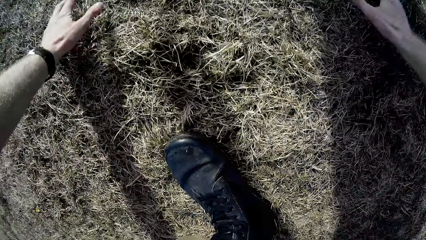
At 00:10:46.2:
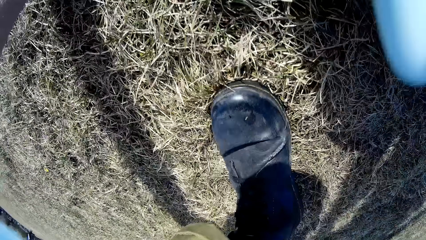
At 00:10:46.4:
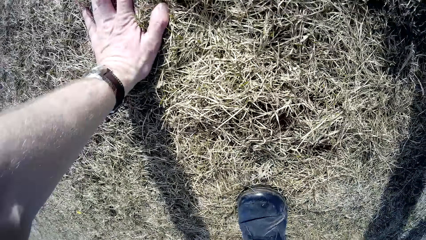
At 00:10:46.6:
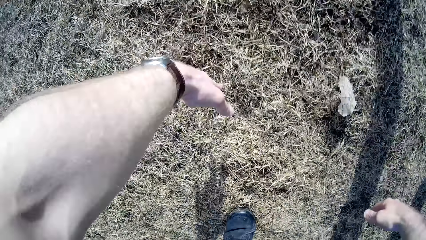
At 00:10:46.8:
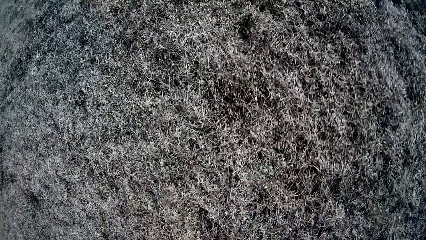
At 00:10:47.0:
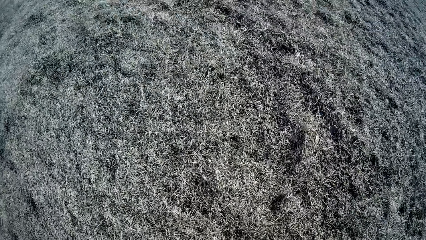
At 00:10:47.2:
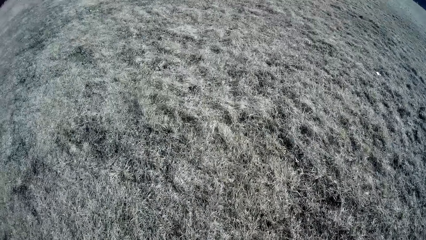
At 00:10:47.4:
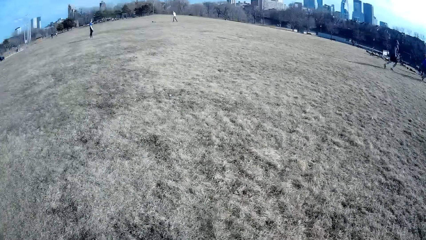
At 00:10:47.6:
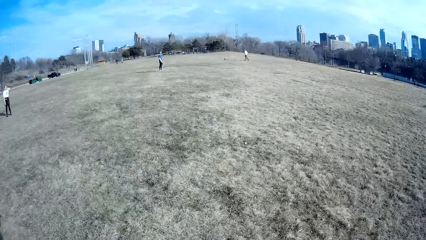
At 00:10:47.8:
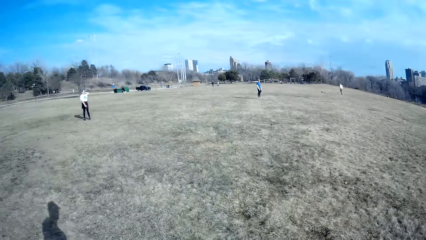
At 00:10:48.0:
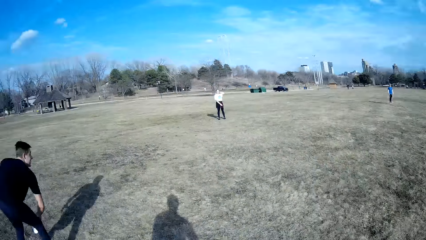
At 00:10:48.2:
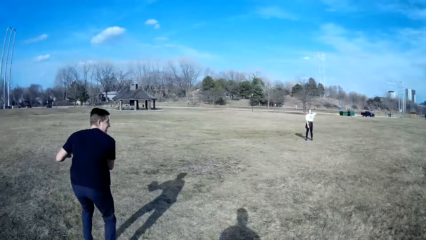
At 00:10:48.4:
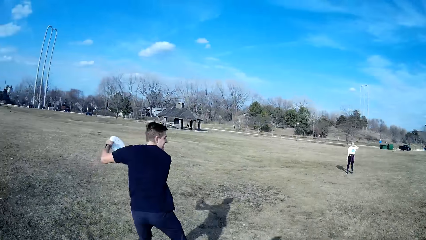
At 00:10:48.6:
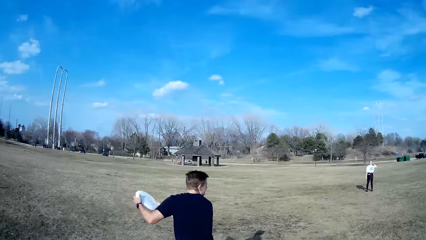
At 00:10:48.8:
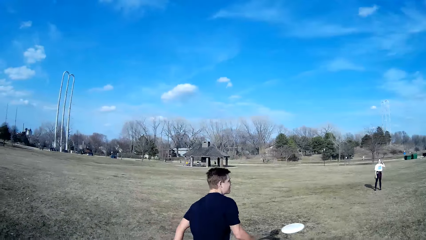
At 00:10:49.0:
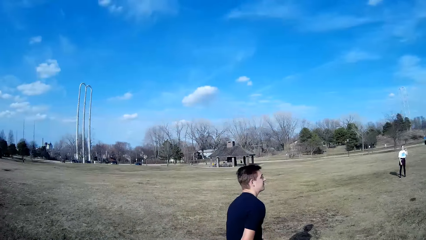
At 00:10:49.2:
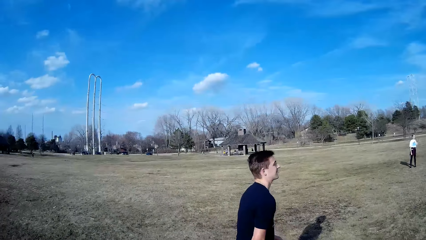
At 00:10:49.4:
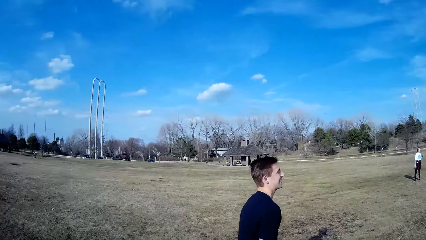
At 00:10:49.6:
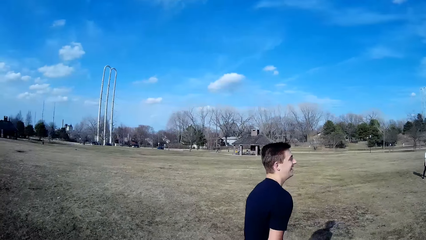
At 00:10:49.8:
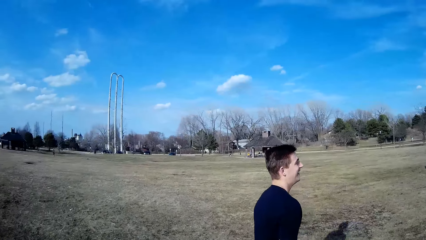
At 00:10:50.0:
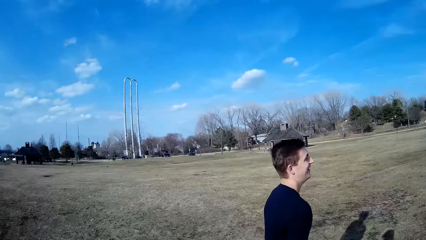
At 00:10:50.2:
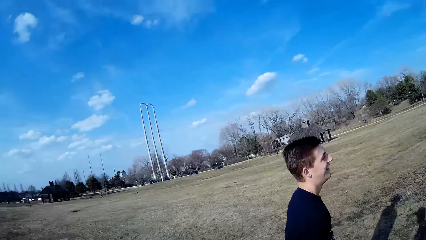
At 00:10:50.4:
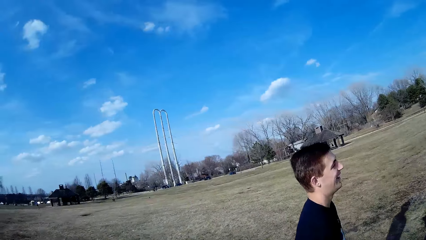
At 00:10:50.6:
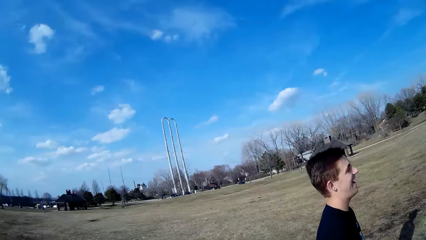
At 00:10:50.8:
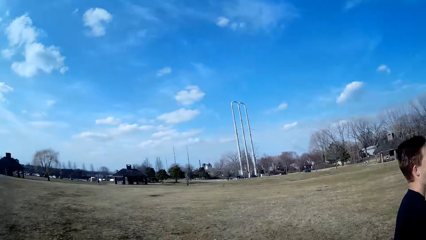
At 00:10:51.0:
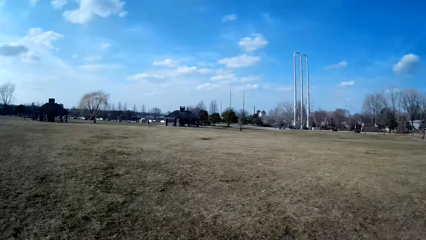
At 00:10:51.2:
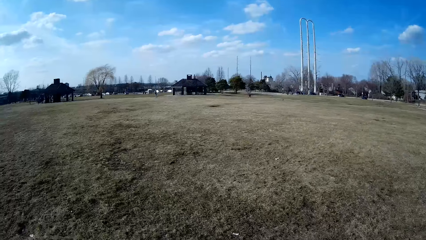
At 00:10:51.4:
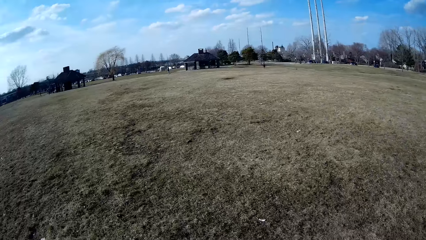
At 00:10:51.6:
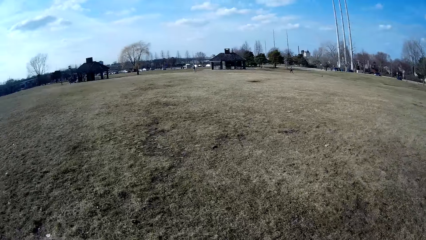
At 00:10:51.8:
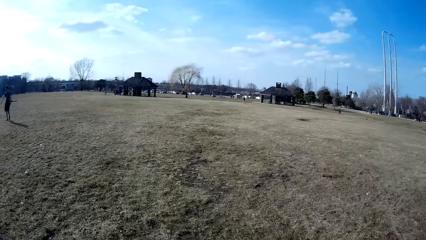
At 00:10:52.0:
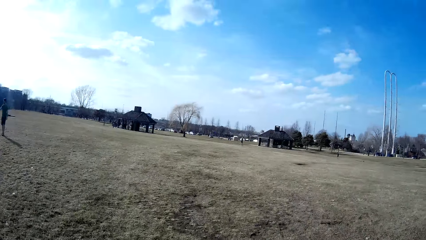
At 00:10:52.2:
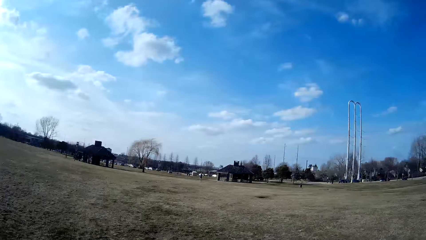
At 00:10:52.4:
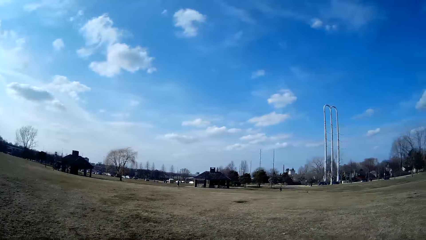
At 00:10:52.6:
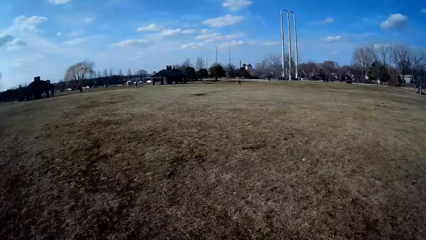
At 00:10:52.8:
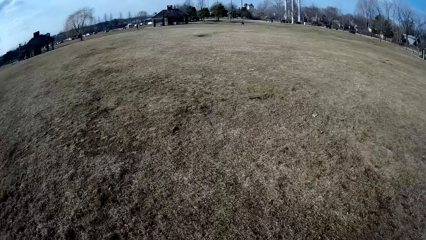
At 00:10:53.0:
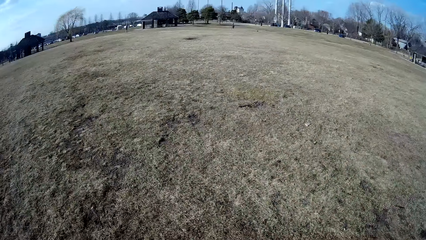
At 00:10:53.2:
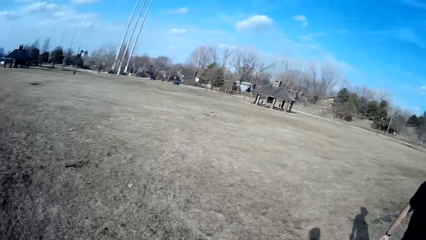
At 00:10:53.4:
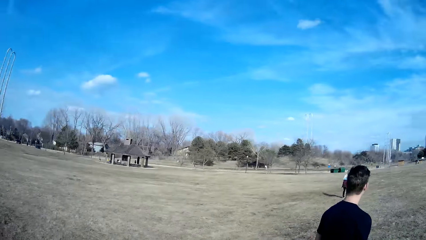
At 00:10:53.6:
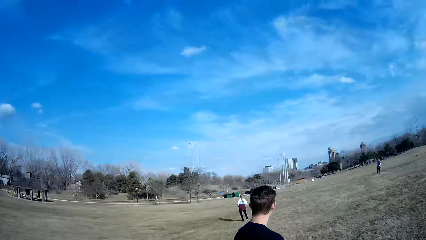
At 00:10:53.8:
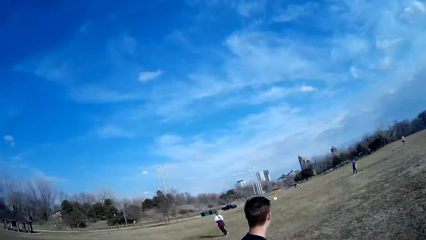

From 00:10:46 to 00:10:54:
A man throws the flying disc with both hands.

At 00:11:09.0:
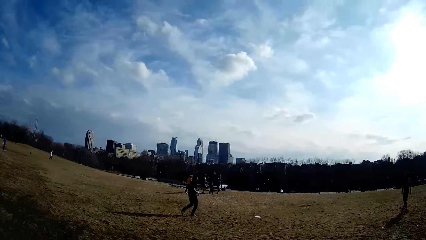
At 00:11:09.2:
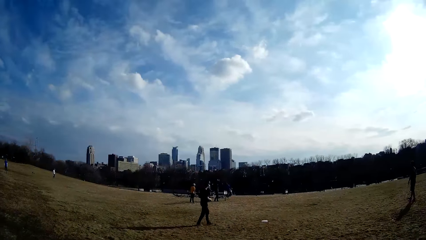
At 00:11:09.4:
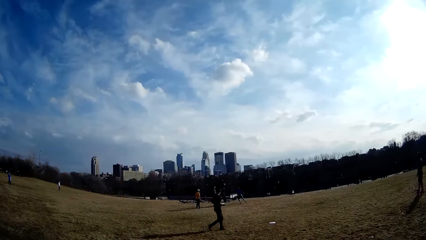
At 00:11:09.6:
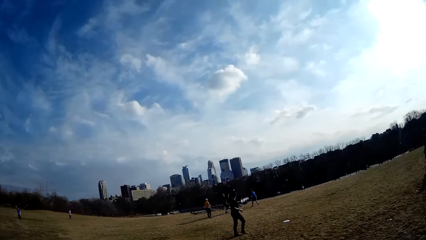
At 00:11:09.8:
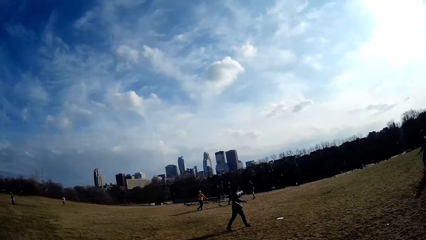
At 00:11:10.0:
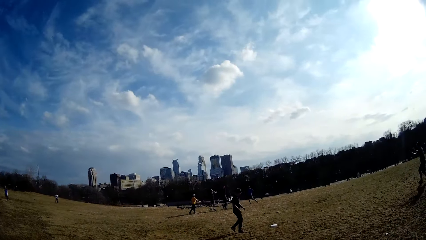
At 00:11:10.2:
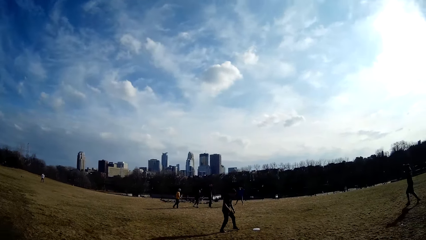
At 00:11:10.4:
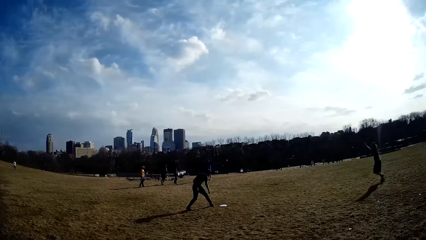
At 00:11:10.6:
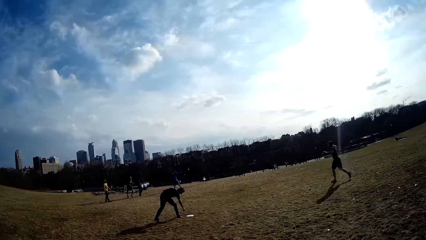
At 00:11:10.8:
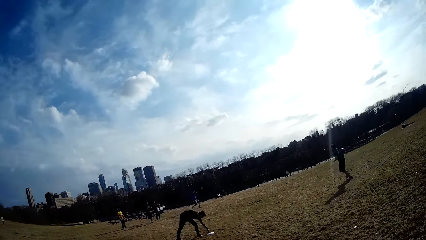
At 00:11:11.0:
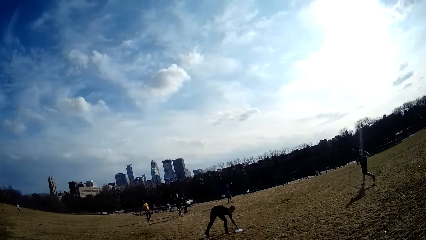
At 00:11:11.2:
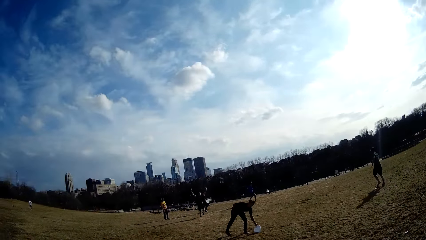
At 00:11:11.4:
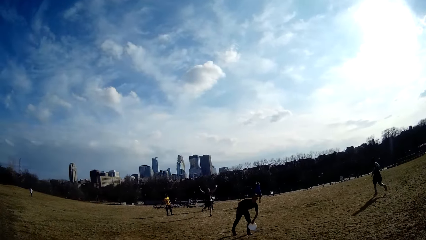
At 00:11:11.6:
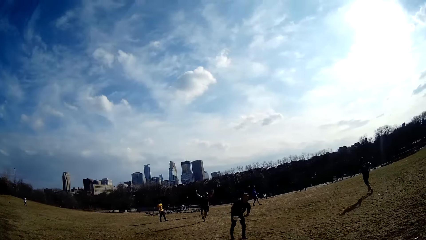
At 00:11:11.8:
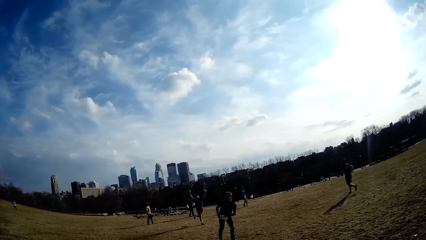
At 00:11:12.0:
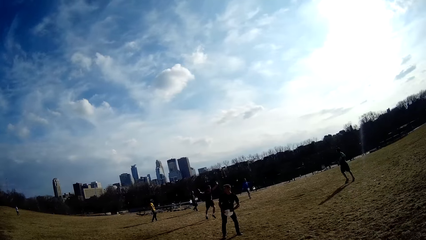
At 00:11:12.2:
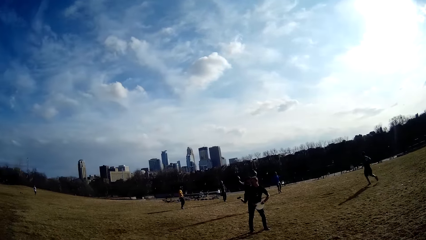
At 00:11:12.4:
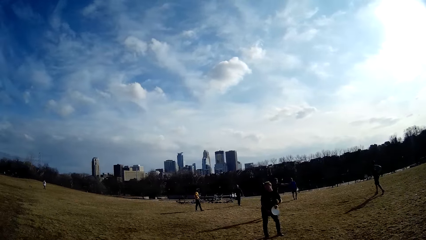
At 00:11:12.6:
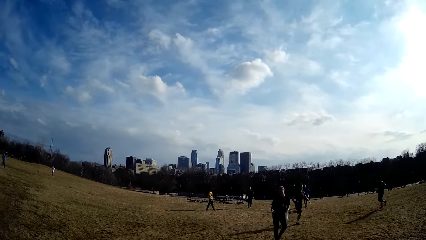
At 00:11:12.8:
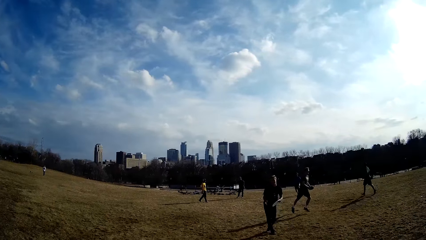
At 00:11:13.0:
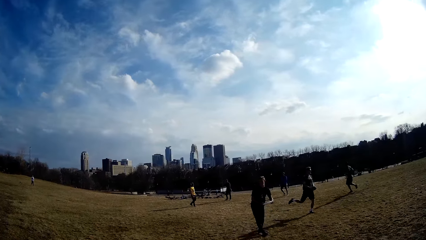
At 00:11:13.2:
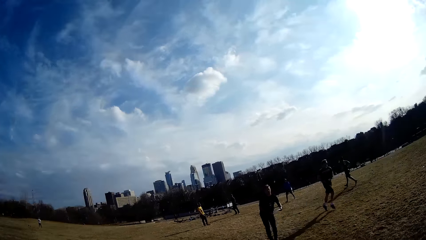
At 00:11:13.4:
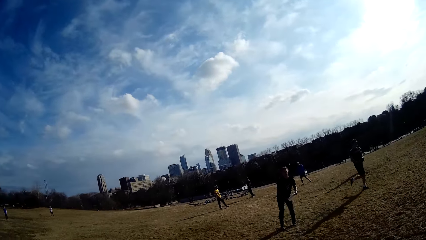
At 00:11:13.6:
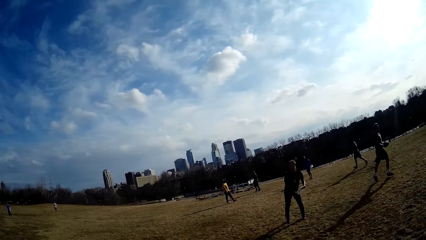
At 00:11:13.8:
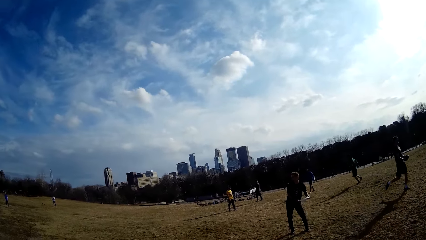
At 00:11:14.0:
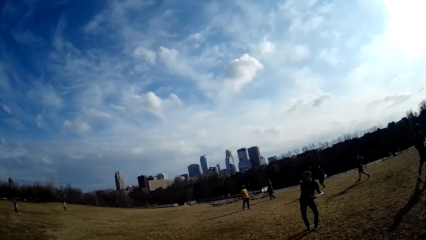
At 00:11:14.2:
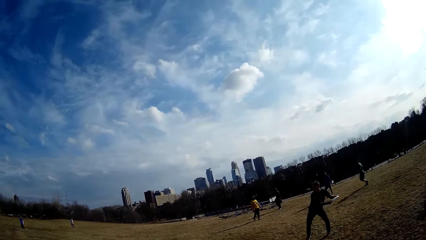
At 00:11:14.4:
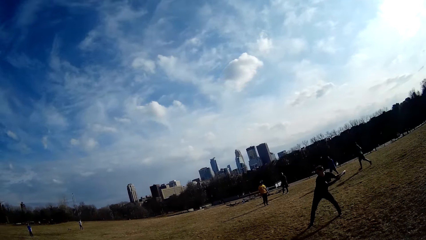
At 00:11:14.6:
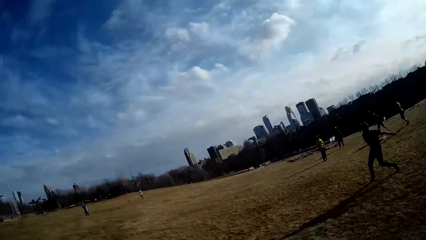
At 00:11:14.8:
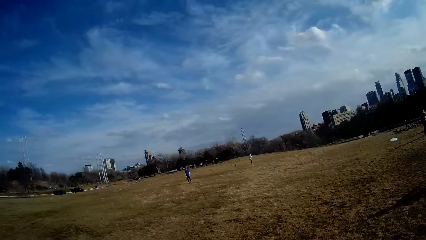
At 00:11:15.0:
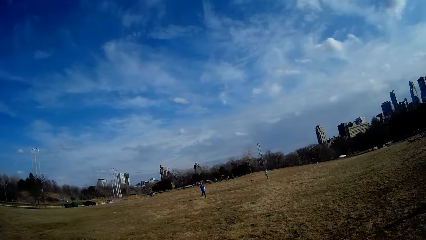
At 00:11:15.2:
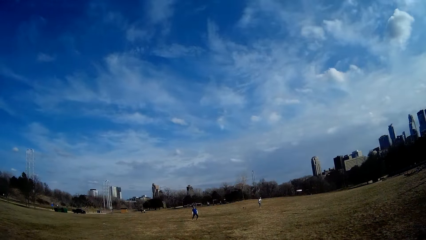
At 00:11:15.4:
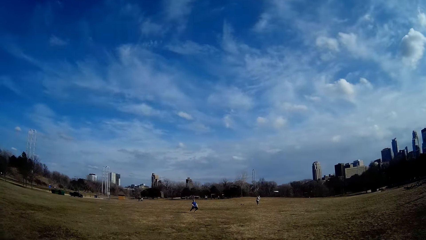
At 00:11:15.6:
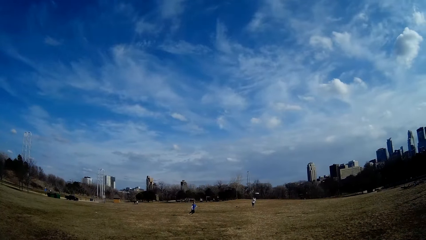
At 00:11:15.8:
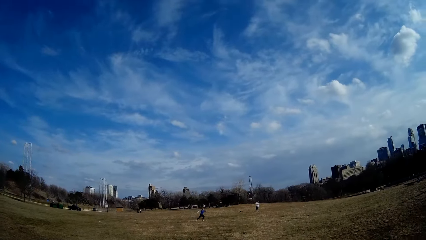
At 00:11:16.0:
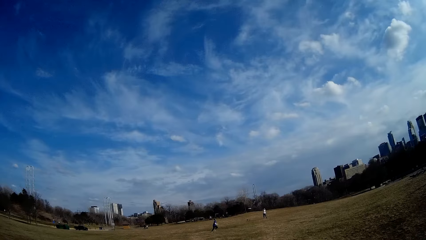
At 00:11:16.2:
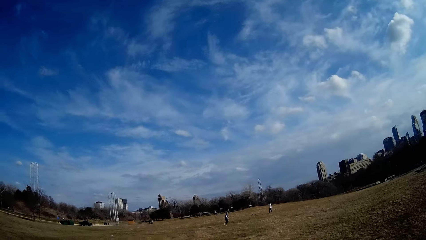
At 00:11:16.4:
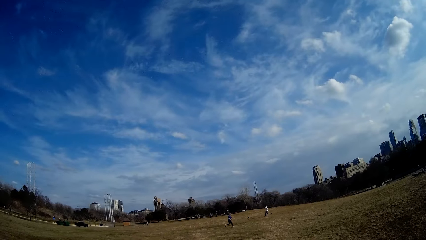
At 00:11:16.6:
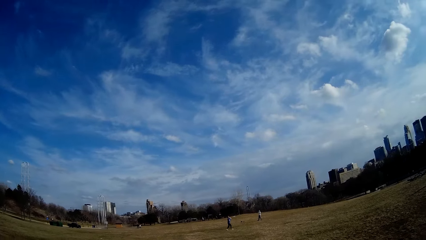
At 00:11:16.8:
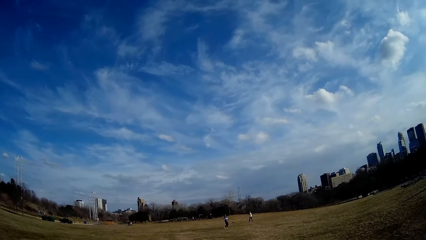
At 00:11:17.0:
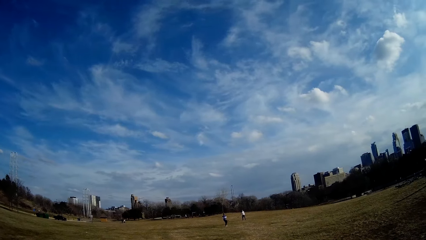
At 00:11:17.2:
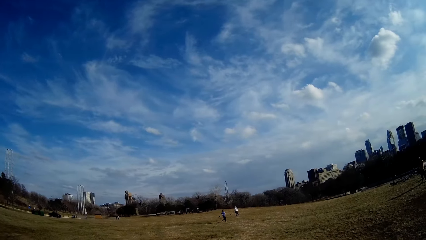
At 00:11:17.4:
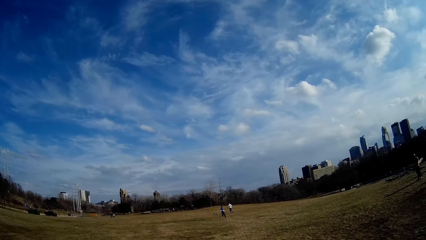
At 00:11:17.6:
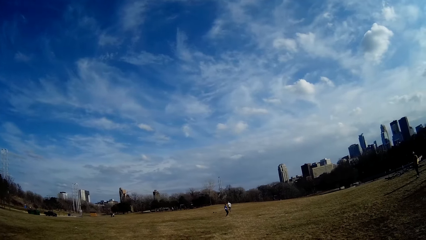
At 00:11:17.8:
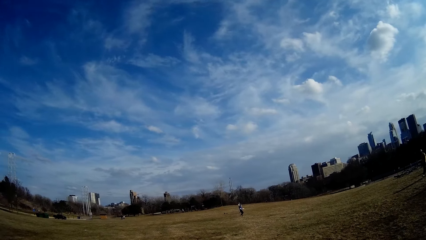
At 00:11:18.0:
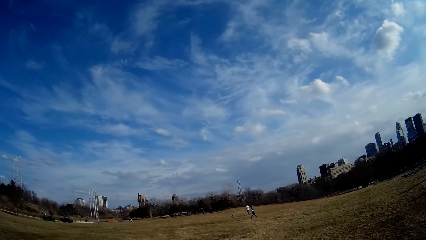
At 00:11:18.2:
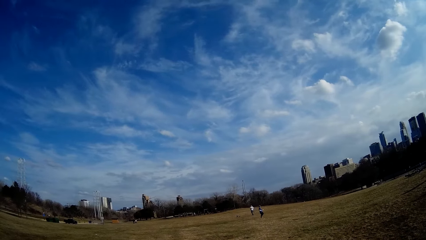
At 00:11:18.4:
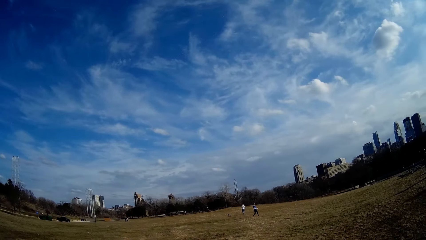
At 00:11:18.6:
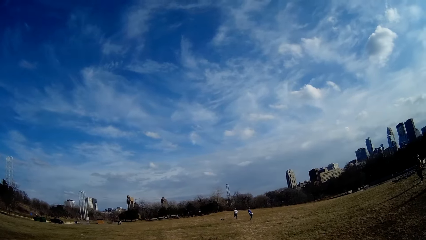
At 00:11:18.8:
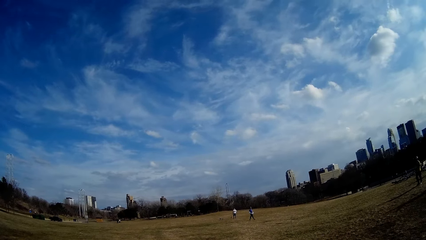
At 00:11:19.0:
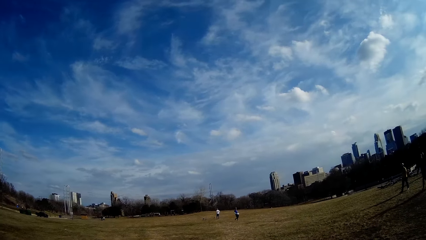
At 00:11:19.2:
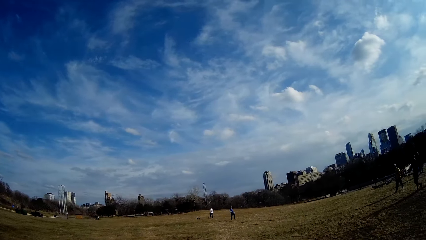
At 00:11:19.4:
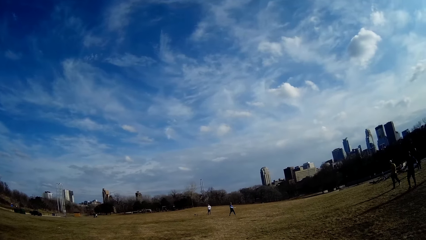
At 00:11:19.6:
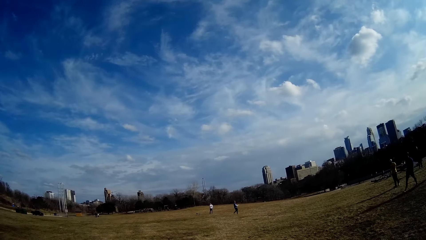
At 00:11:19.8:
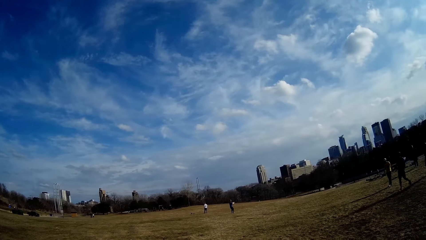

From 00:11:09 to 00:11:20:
A man picks up the flying disc from the ground with his hand. The man throws the flying disc with both hands. The man catches the flying disc with his hand.
